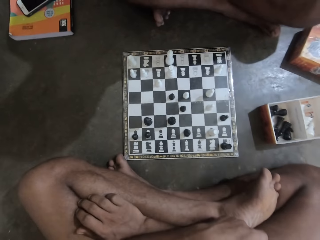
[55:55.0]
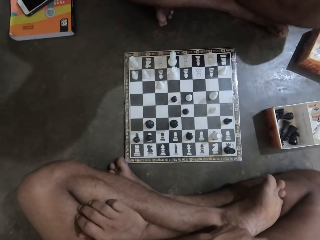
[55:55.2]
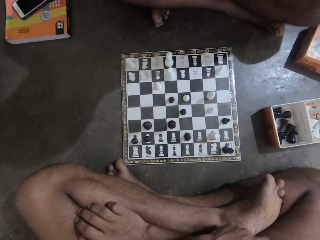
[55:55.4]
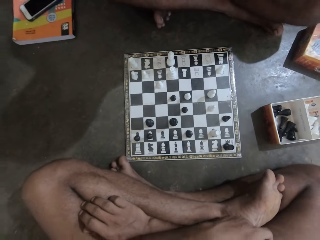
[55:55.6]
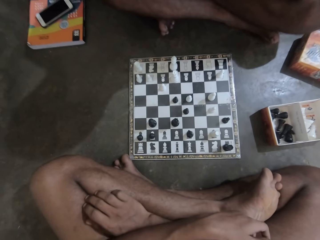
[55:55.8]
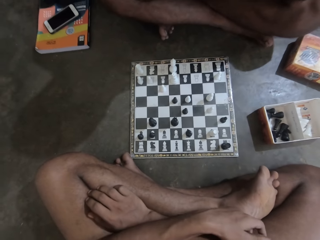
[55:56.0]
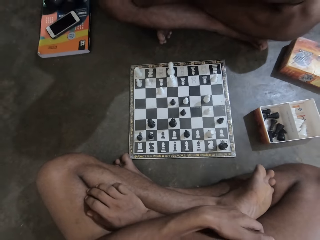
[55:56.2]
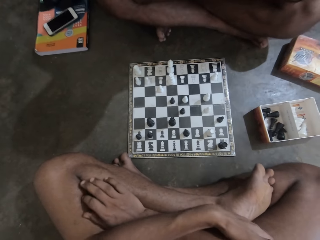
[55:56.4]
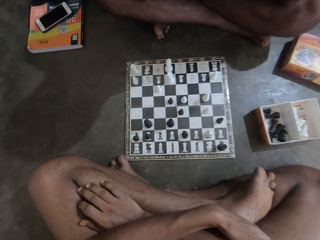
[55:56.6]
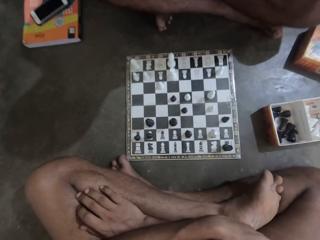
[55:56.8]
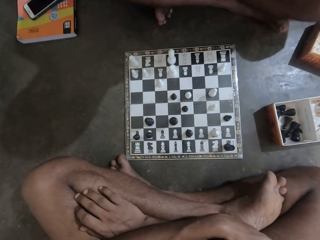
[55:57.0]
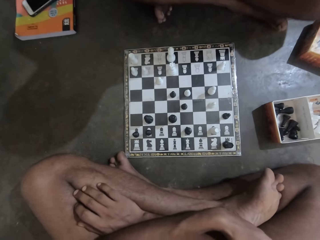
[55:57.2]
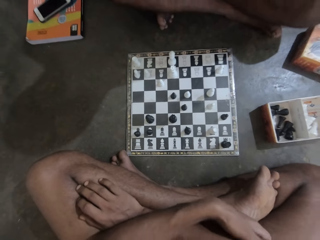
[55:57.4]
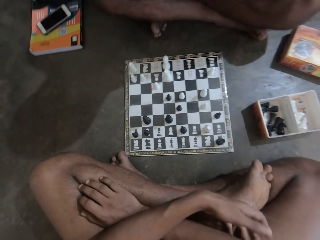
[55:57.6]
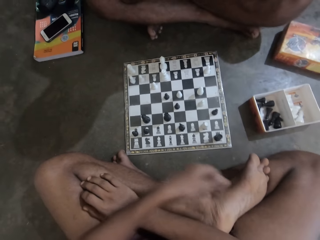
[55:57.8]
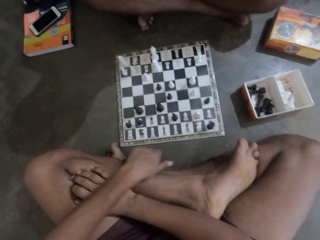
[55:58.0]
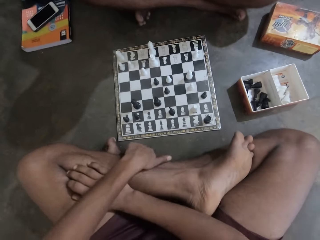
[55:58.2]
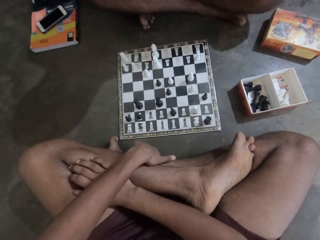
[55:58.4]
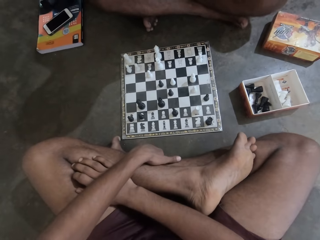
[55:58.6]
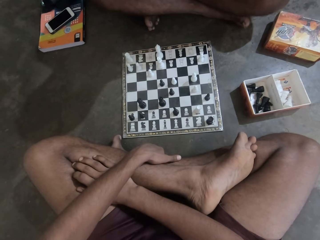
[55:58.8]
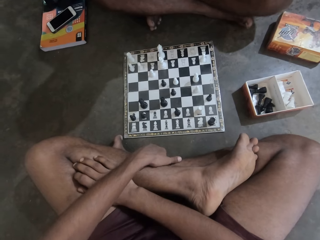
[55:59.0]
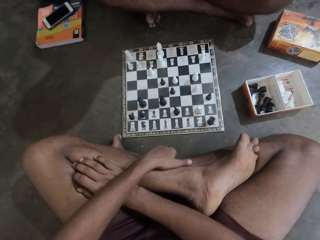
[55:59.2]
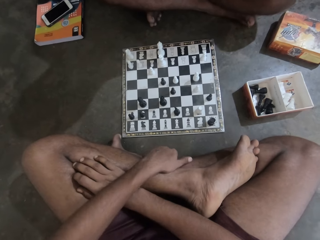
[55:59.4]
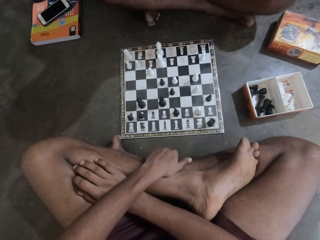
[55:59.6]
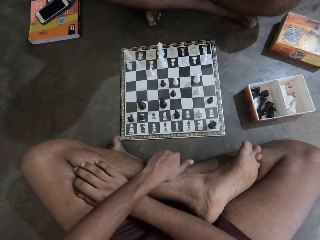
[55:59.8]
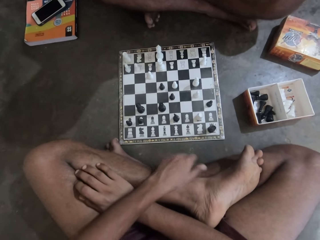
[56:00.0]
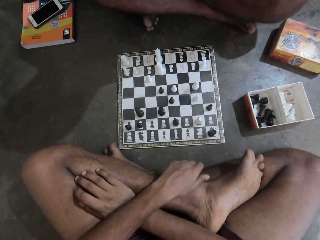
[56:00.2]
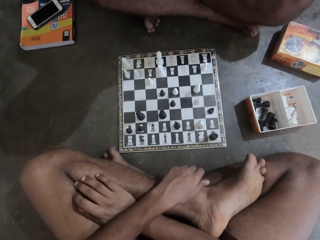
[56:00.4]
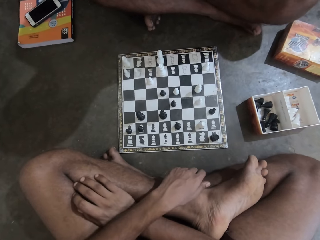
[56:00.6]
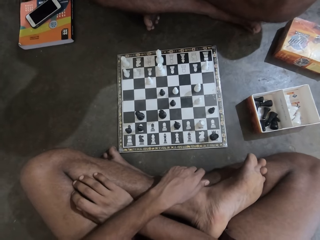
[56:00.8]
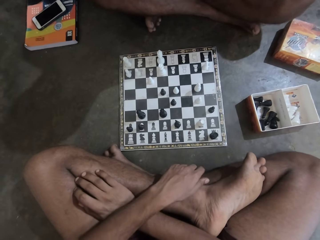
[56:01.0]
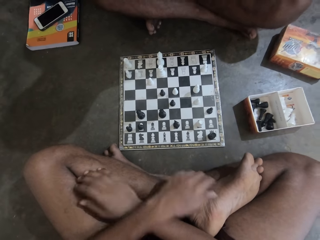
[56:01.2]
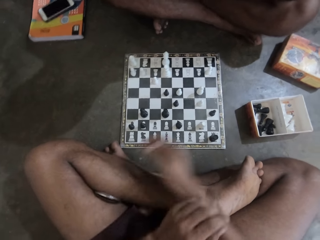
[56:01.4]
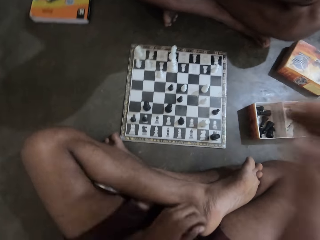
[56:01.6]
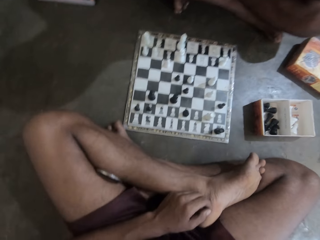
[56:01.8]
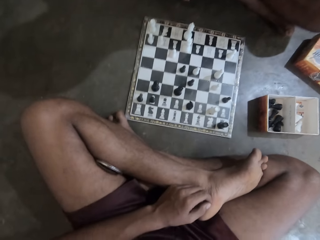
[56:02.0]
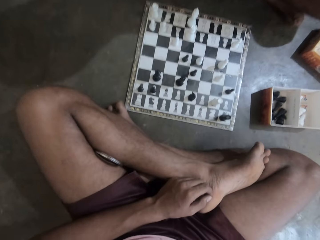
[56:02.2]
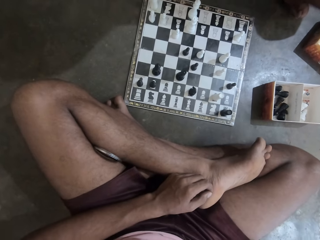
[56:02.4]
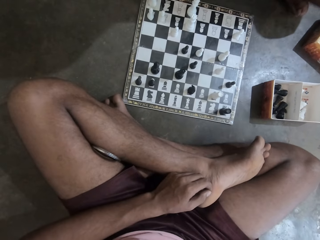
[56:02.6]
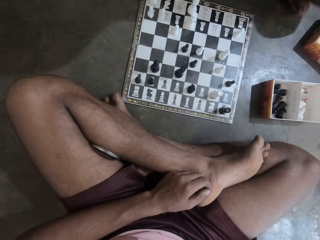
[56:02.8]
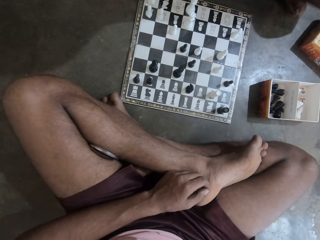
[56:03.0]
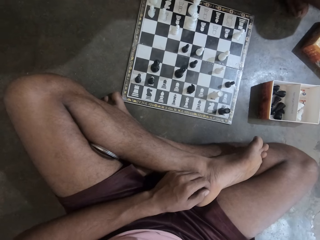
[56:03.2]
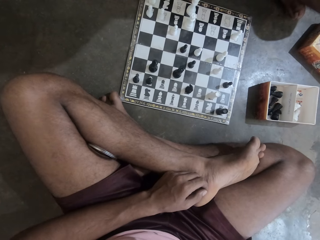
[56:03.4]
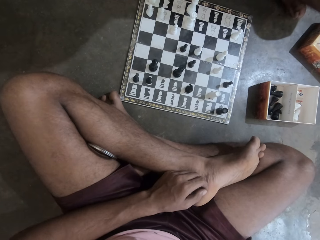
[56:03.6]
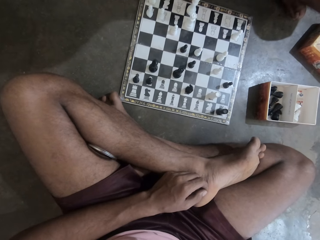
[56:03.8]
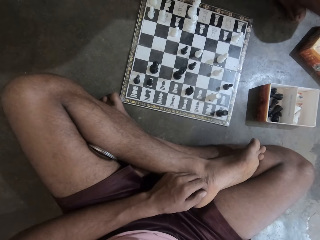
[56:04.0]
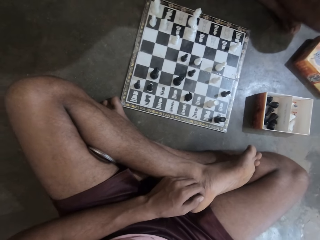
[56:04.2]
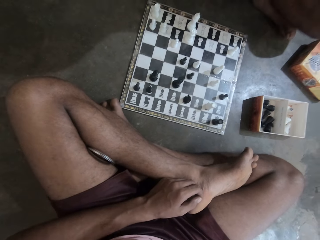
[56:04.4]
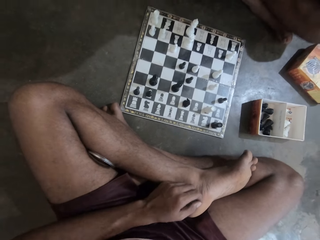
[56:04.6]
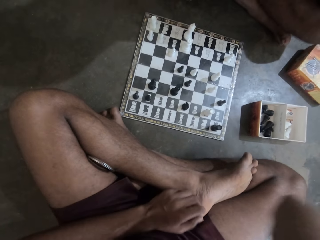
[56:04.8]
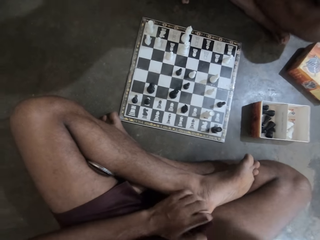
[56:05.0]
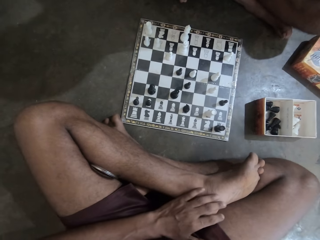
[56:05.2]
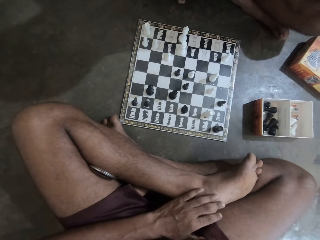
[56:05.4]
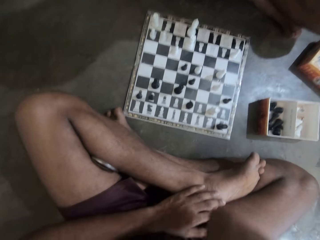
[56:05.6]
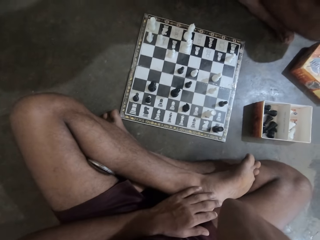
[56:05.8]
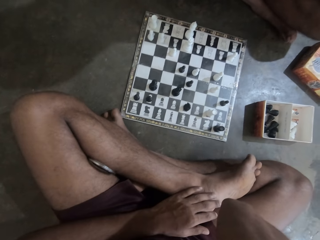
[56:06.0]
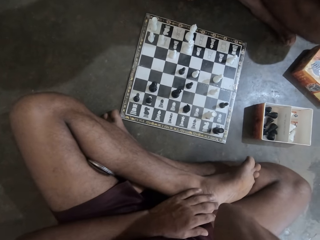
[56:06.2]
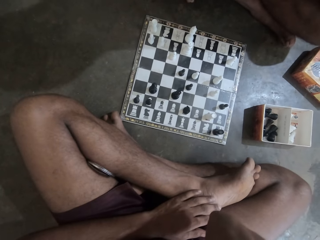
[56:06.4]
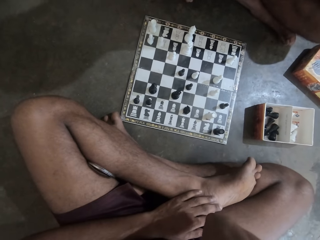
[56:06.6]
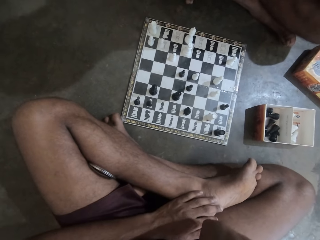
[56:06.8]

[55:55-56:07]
The camera wearer stares at the chessboard. A man sits opposite the camera wearer. The camera wearer holds his legs with his hand. He stares at the chess board. He lets go of the bracelet and moves his hand backwards. He raises his hand towards his face. He stares at the chess board.

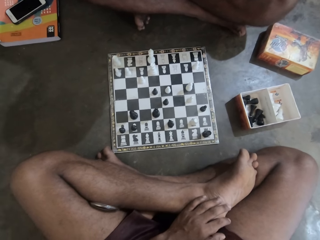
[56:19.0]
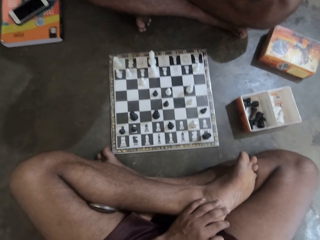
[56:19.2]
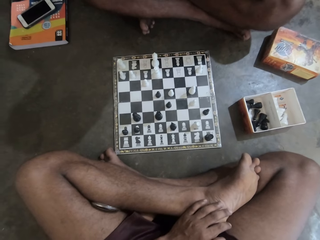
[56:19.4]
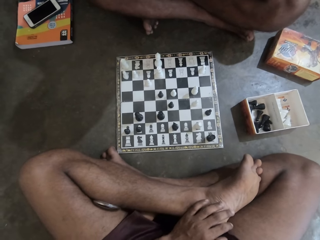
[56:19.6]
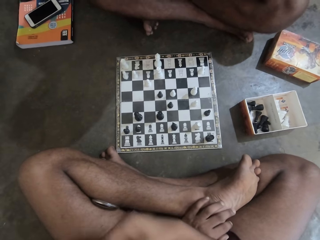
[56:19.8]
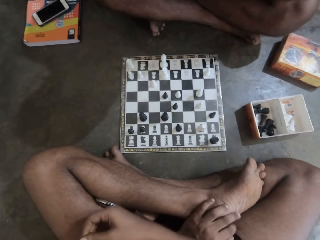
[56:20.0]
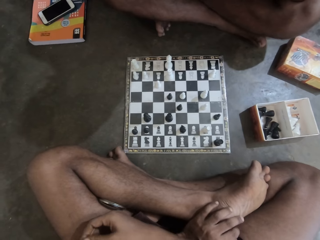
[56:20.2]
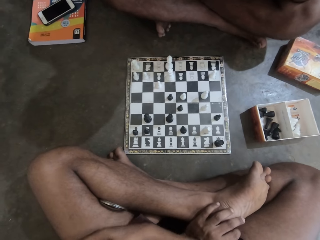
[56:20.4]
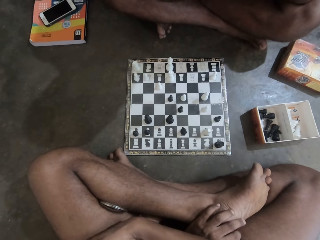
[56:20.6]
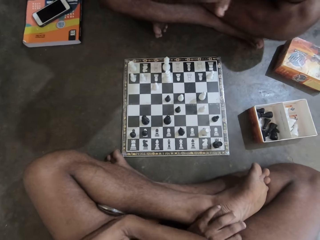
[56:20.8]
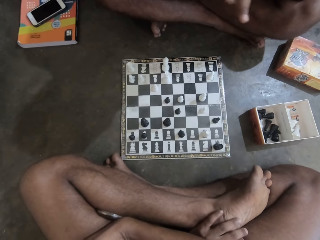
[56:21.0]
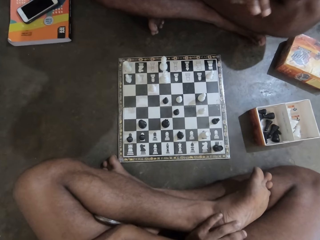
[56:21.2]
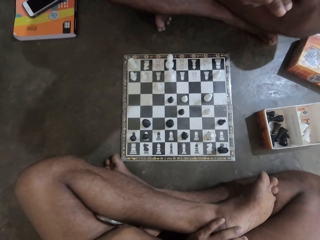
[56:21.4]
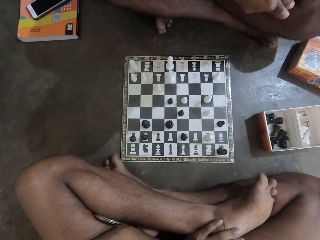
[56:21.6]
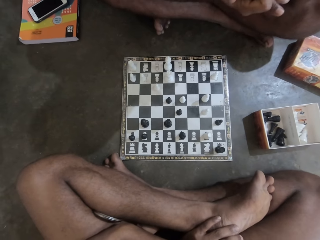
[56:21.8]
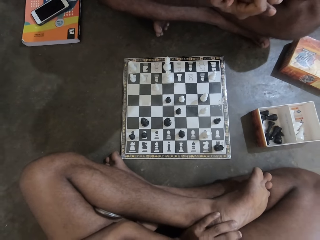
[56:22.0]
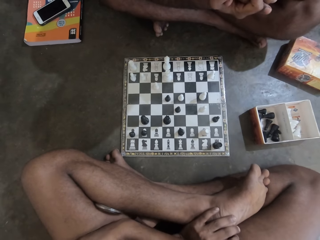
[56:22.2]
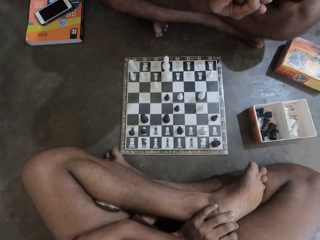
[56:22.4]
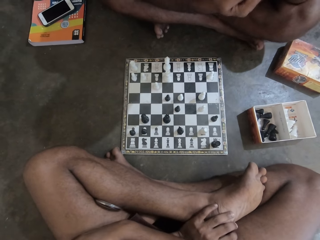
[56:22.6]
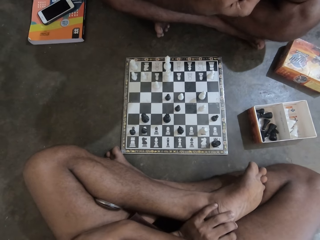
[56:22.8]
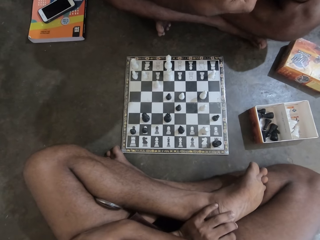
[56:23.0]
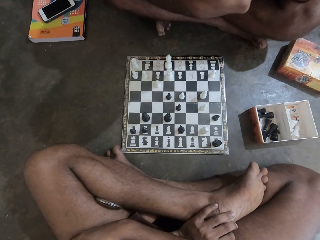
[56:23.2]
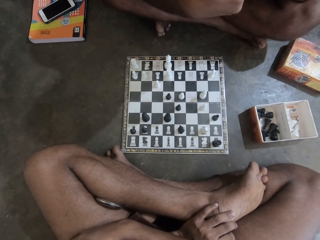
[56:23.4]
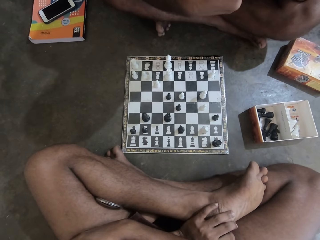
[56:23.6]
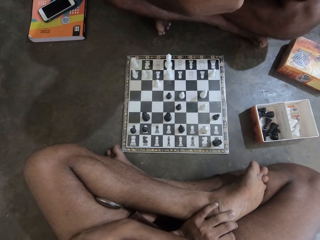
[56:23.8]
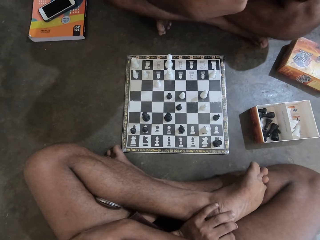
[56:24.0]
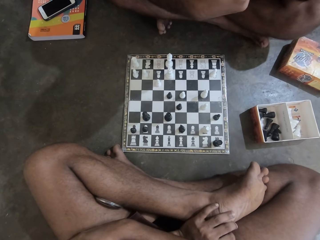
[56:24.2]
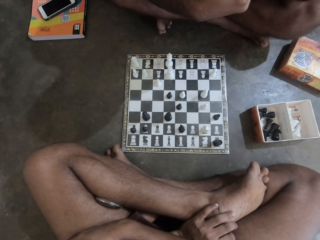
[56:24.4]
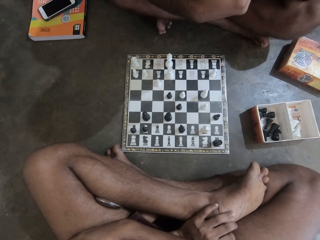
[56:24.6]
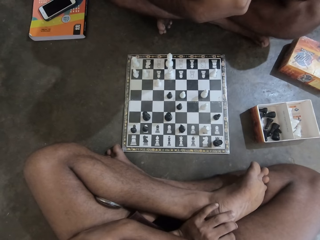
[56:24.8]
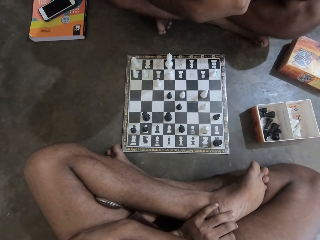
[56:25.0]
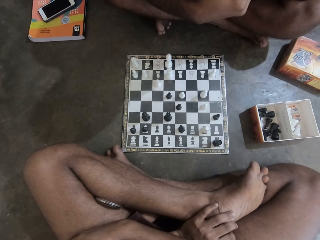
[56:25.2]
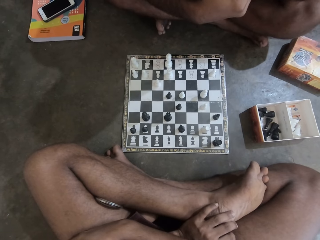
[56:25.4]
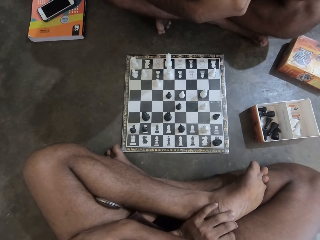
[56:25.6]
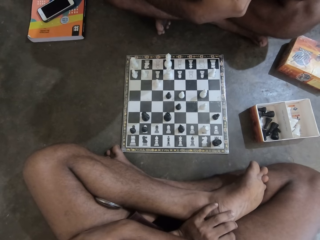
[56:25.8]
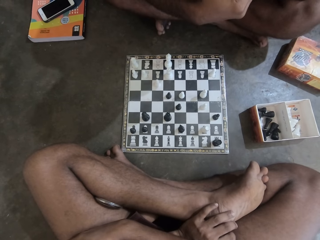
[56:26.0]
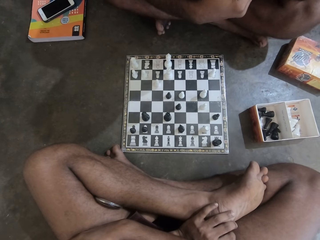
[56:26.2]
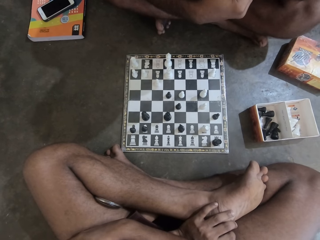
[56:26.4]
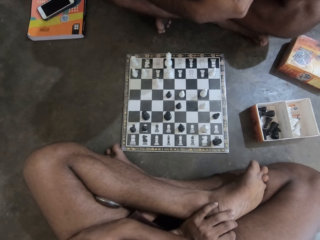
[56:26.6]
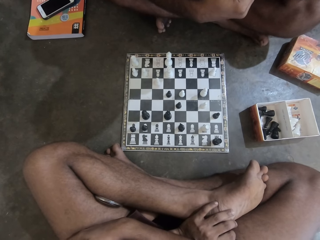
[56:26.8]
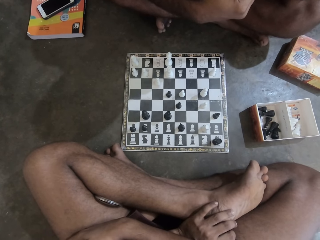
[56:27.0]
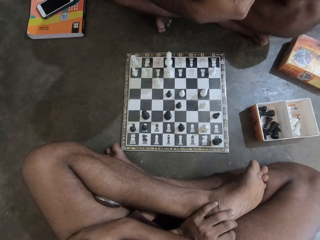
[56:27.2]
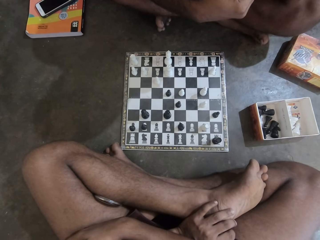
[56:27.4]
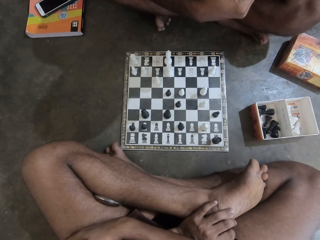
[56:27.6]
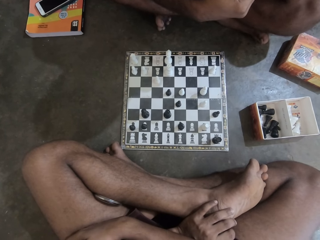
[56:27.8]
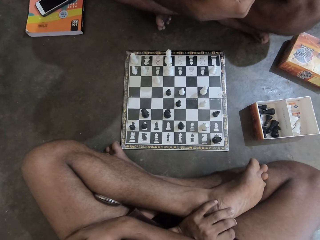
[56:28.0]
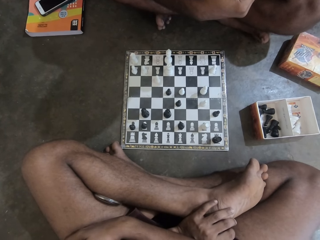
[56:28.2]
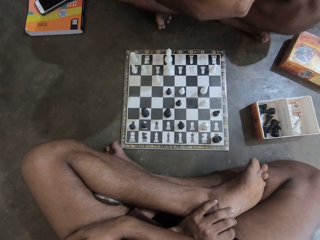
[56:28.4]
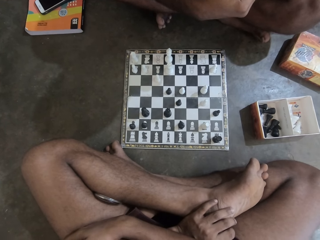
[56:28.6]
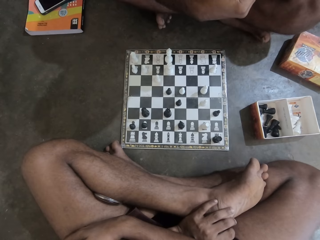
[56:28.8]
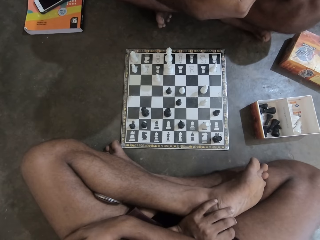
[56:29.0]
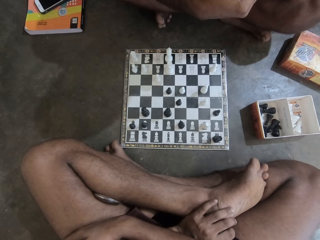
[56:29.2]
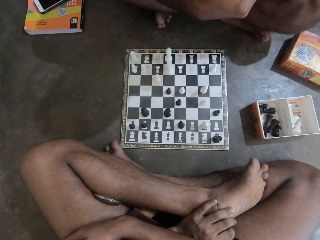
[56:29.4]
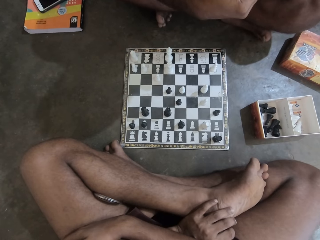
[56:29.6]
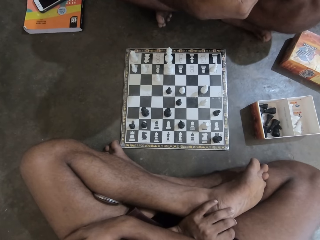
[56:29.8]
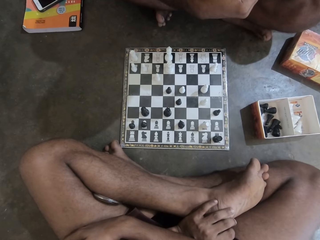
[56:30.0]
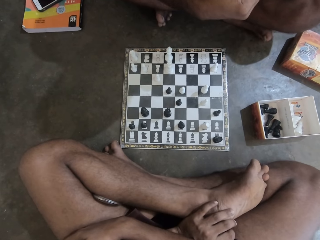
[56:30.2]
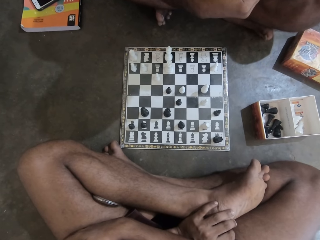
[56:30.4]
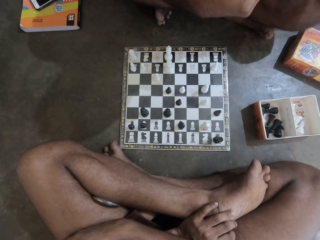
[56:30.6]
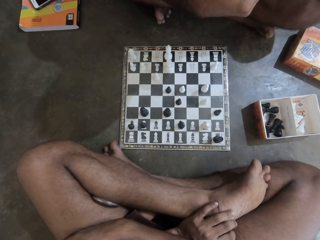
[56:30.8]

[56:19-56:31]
A man sits opposite the camera wearer. The camera wearer places his other hand on his thigh. He stares at the chess board.
